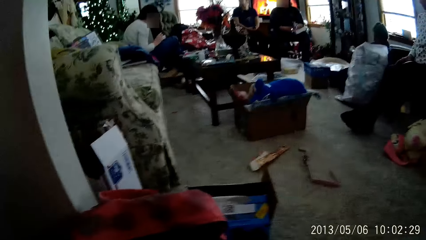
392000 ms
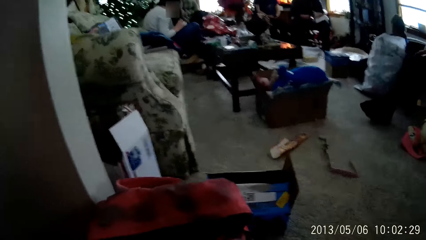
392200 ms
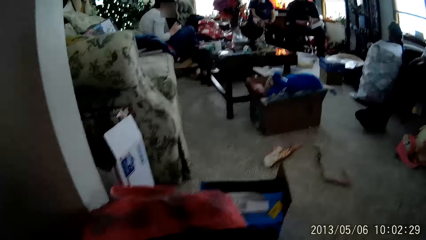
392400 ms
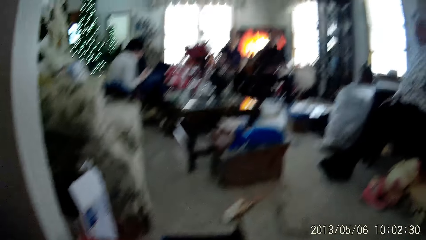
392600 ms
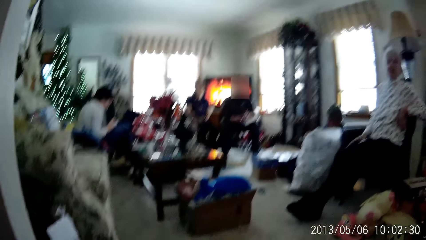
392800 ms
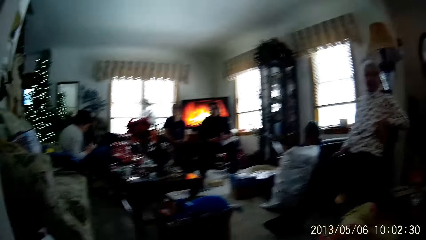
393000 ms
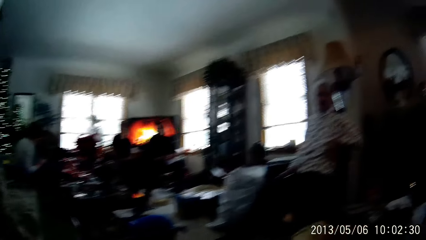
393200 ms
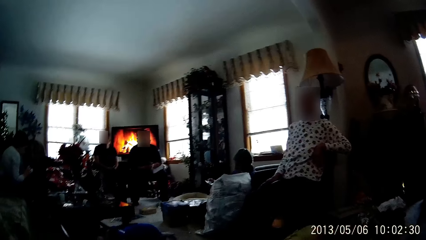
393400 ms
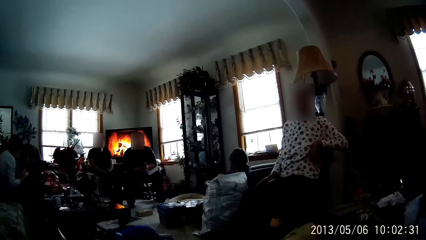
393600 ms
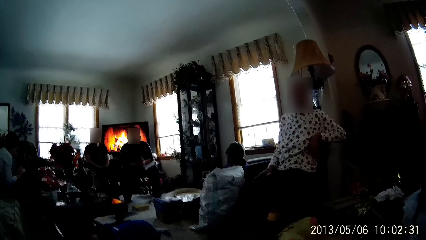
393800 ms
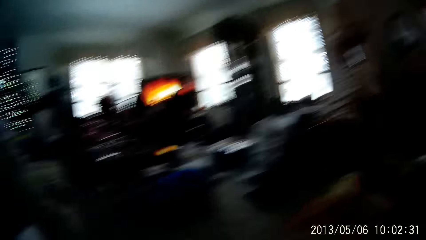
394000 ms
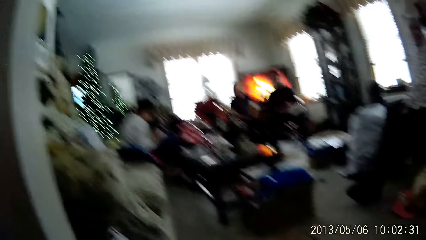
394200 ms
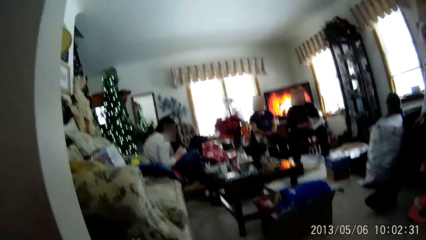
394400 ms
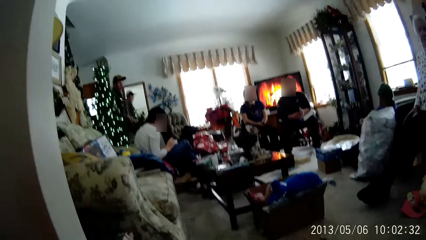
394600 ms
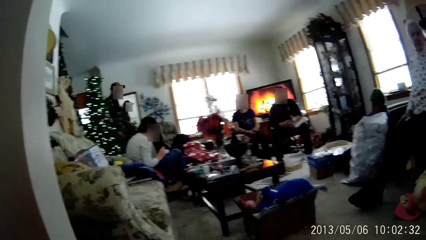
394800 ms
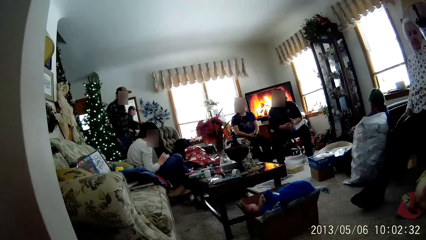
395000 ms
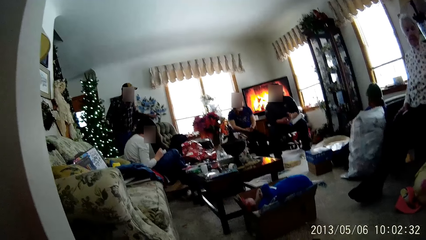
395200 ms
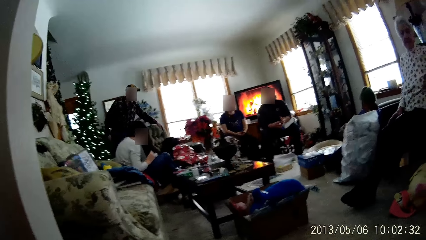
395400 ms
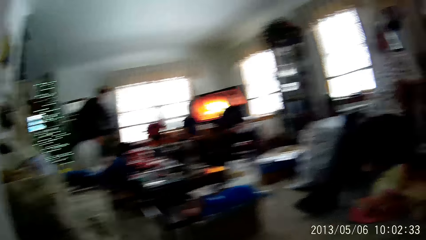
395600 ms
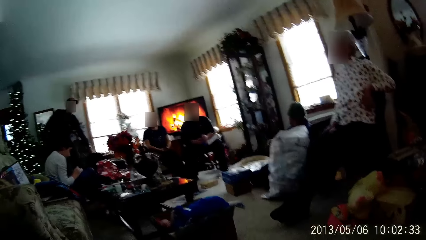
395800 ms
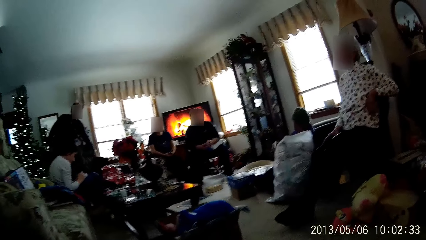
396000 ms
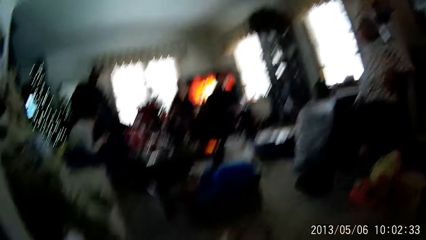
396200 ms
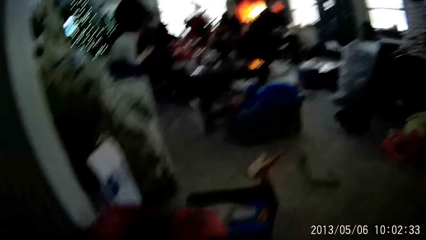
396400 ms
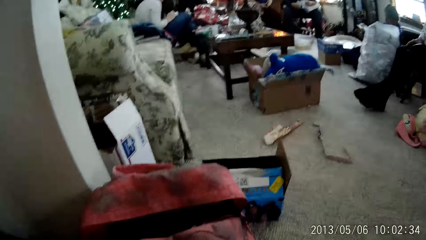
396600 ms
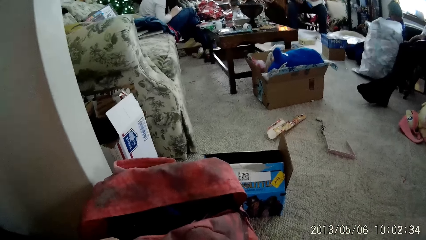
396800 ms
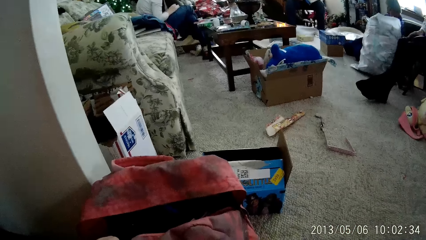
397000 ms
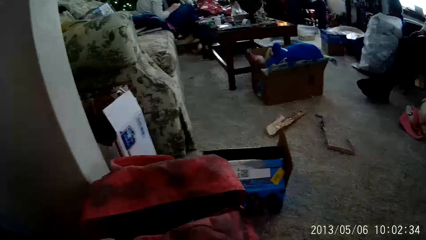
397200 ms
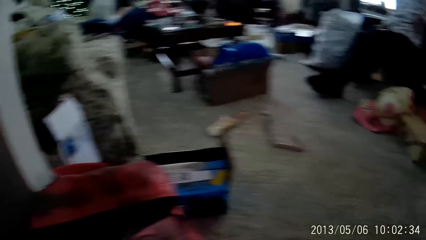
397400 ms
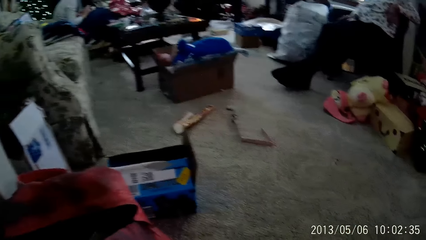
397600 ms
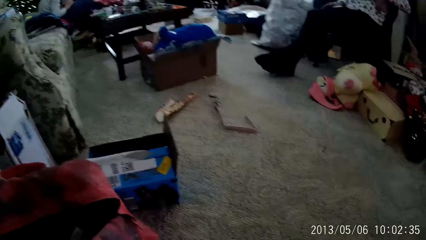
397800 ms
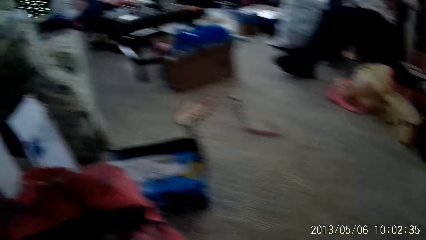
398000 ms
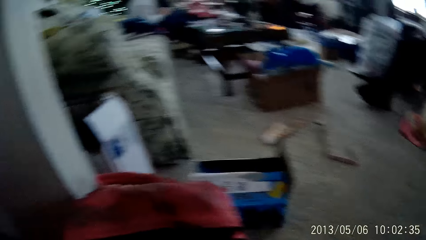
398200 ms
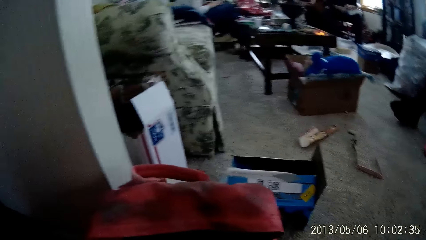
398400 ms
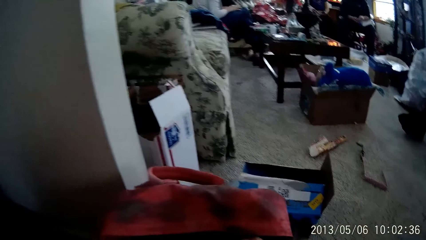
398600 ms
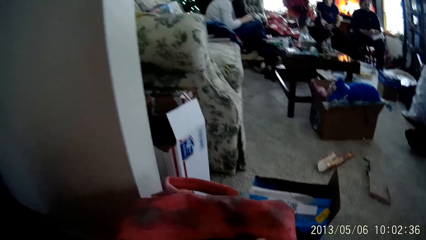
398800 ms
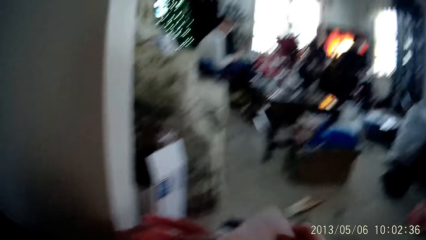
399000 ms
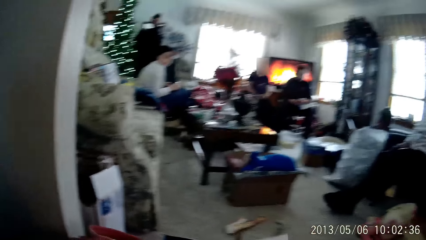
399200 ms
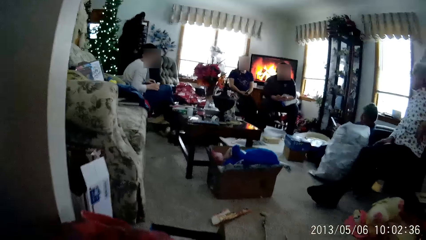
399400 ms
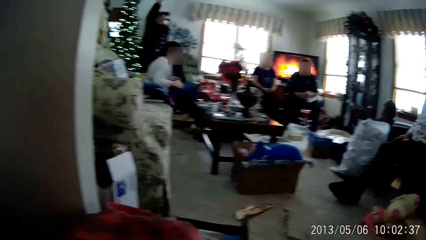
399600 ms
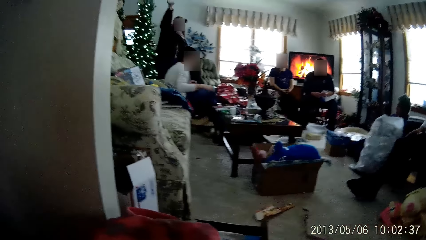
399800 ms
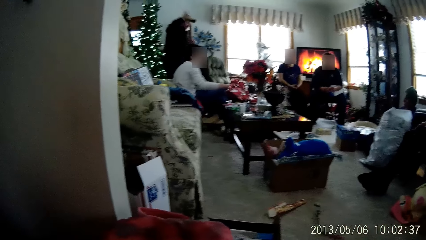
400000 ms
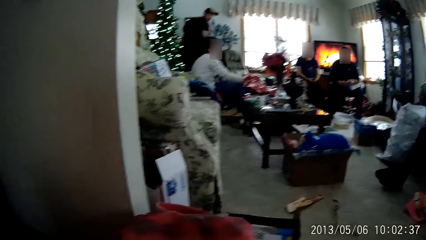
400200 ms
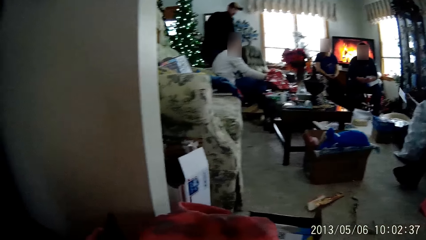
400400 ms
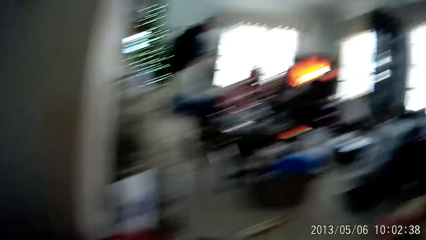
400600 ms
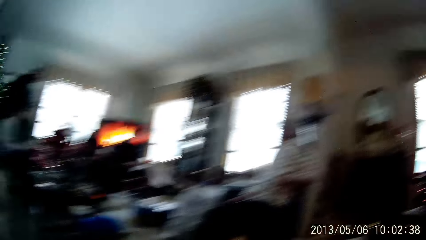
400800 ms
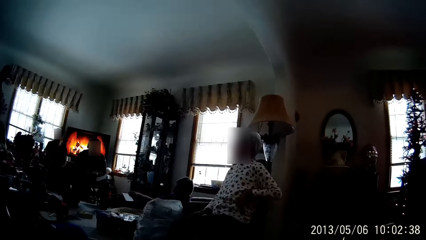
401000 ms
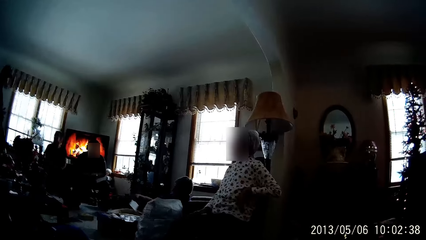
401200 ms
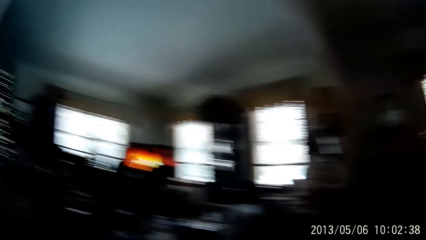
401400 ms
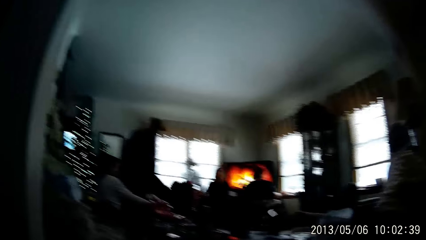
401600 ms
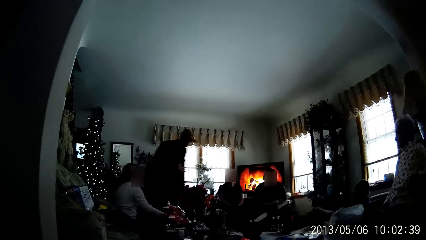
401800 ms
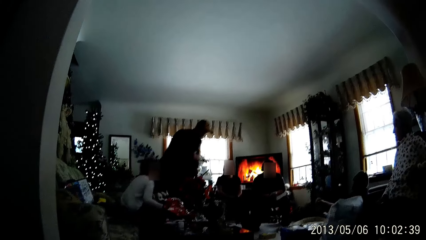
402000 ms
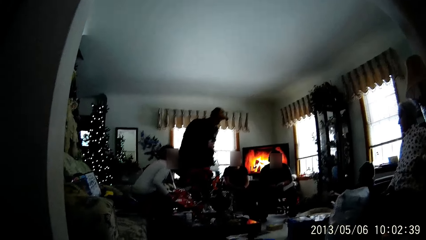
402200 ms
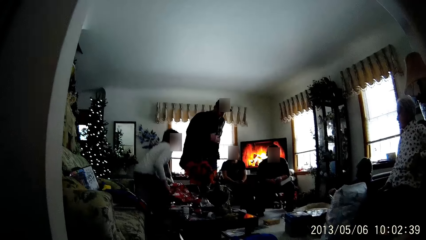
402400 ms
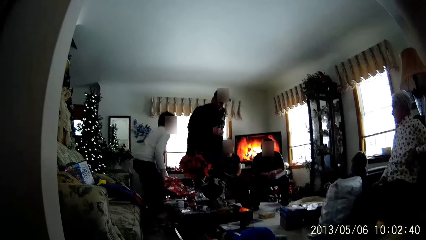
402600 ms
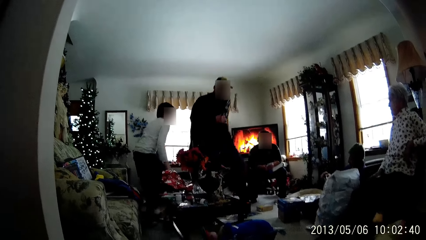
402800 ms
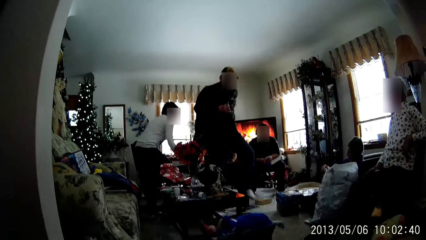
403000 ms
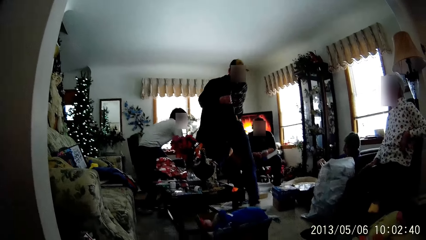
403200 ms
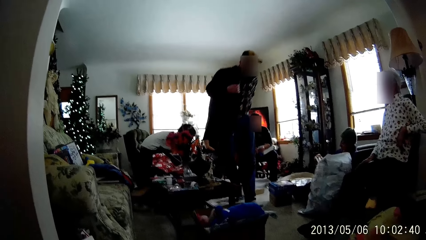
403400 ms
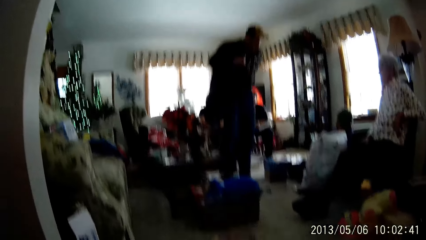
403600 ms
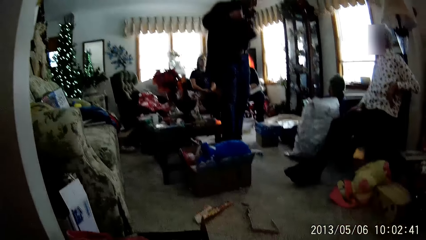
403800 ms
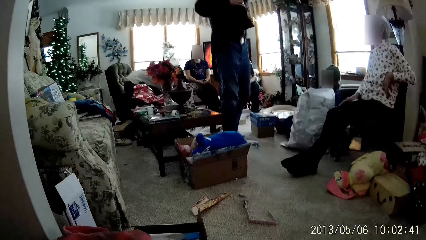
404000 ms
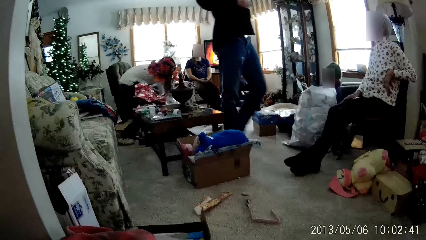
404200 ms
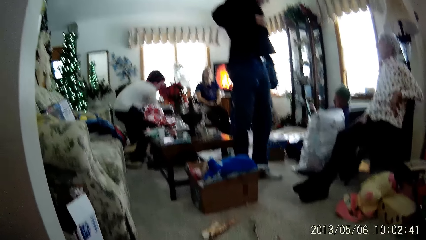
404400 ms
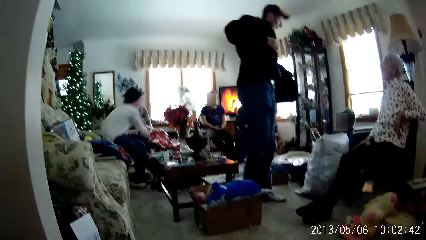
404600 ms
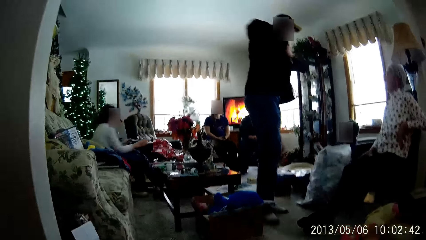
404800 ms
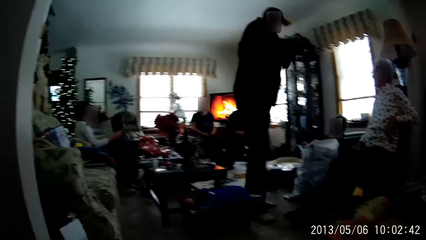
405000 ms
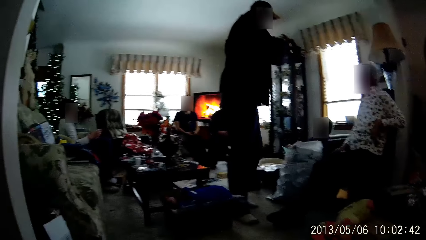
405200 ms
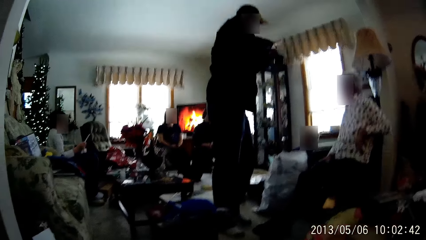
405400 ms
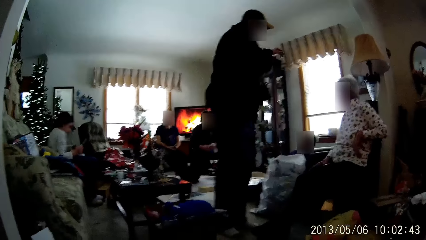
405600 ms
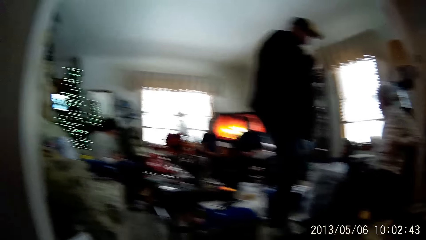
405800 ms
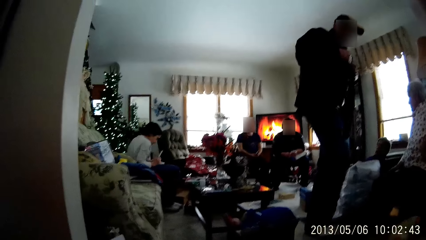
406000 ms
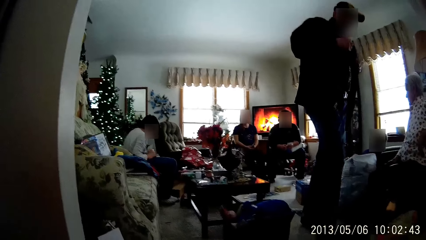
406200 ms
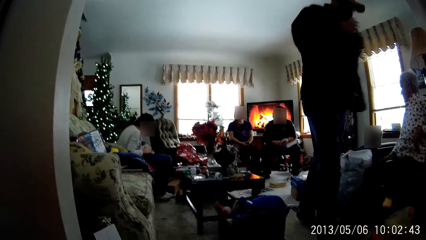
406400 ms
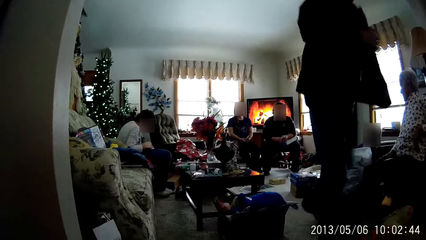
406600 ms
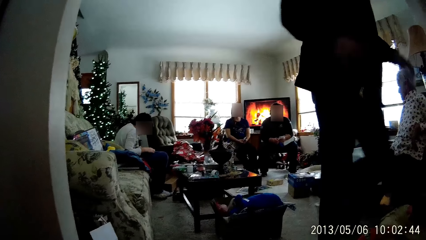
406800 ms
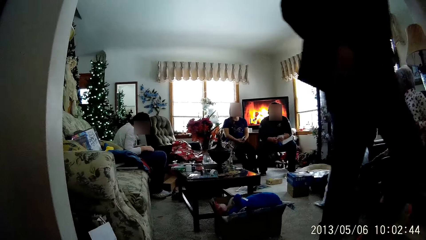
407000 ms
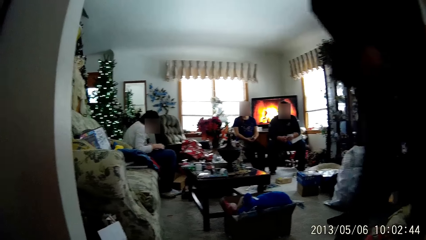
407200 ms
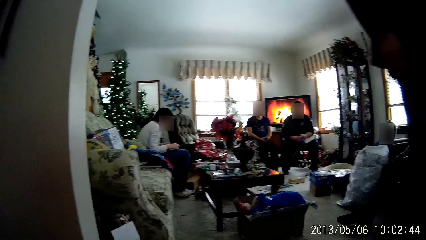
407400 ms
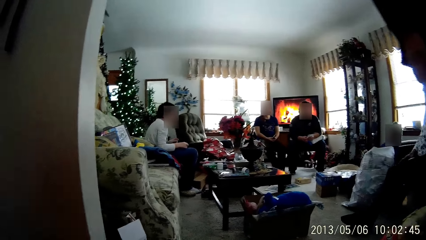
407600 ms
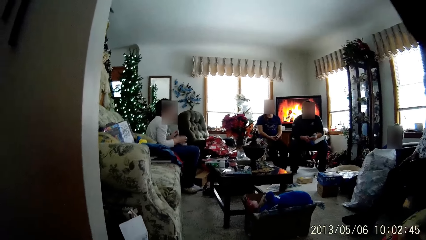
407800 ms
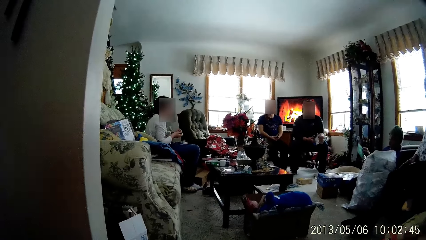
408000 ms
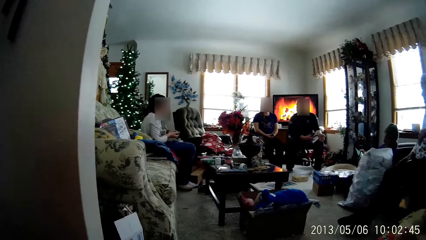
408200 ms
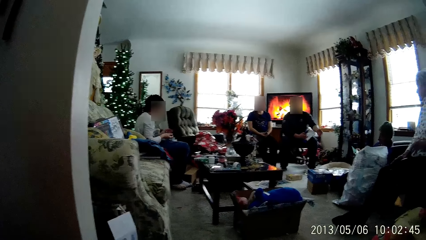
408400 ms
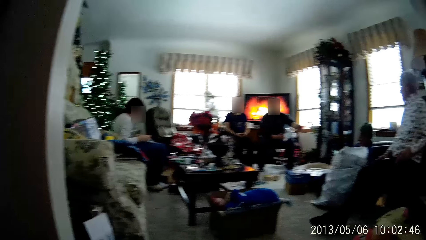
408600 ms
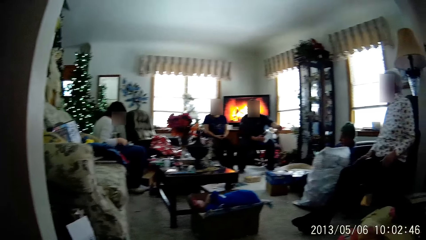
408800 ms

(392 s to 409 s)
A man picks a jacket from a chair in the living room with his left hand. The man puts on the jacket with both hands. The boy picks an envelope from the floor with his right hand. The boy folds the envelope with both hands.
